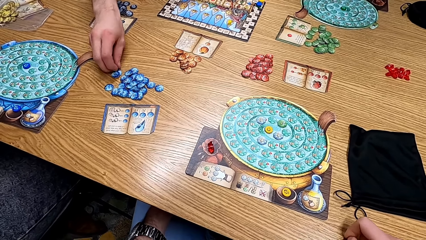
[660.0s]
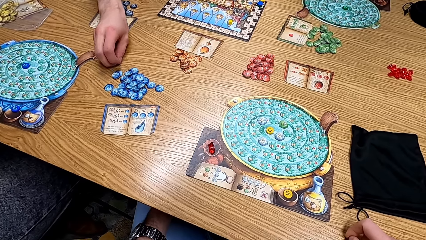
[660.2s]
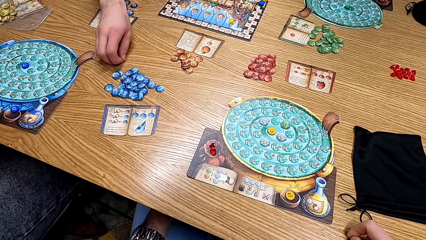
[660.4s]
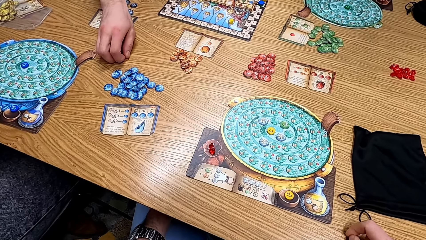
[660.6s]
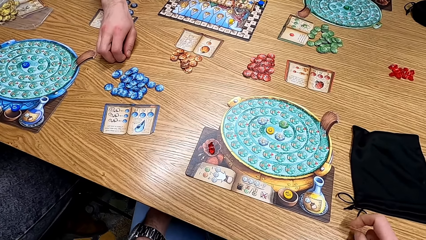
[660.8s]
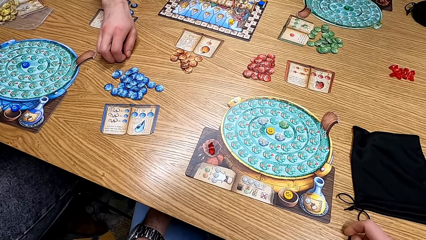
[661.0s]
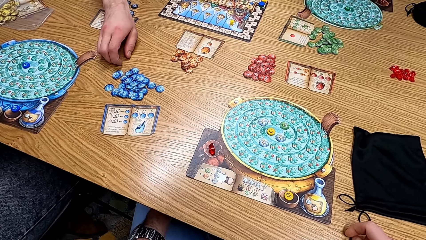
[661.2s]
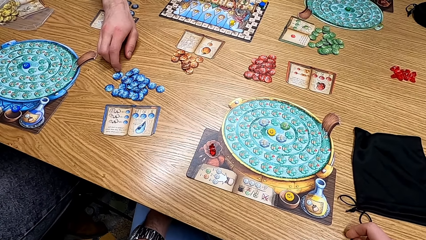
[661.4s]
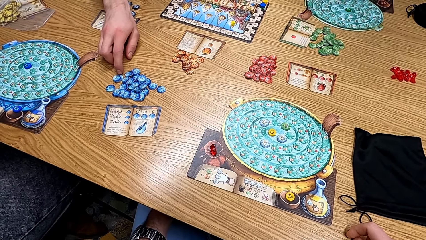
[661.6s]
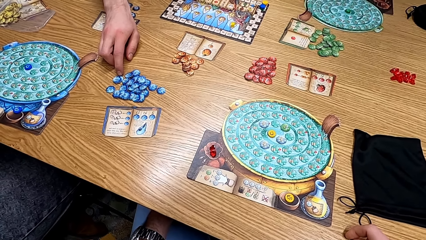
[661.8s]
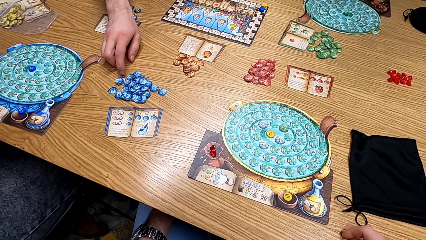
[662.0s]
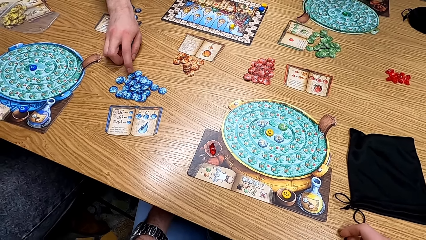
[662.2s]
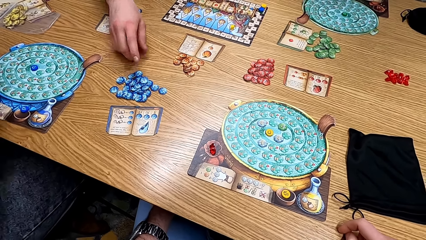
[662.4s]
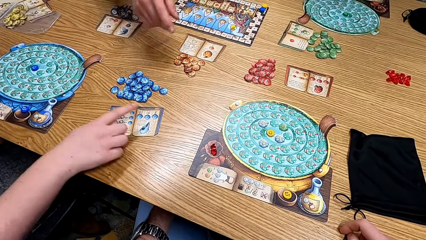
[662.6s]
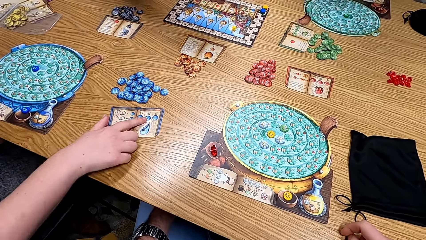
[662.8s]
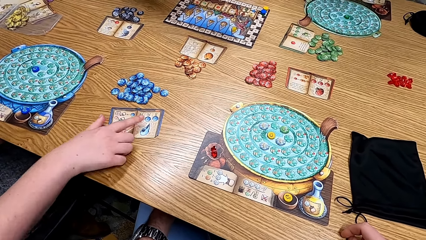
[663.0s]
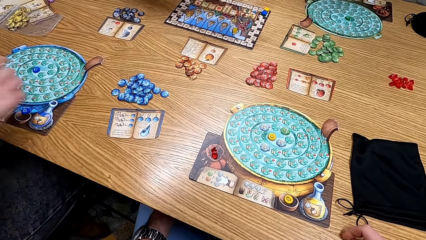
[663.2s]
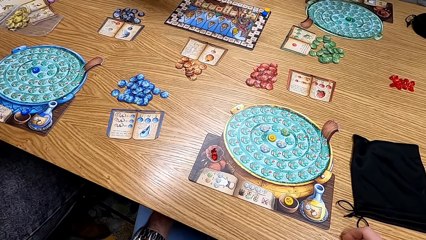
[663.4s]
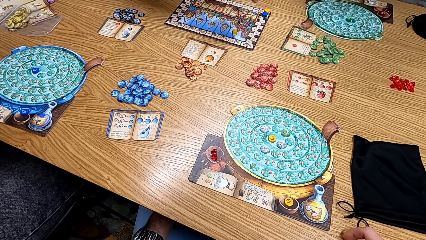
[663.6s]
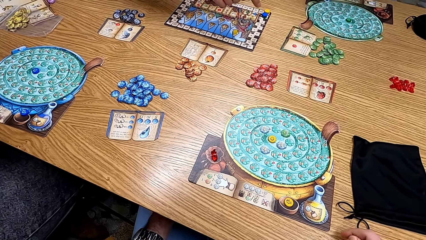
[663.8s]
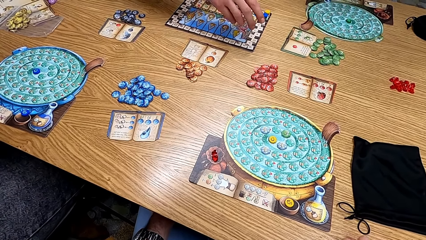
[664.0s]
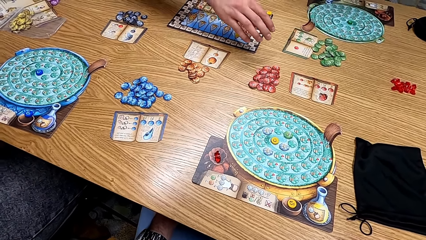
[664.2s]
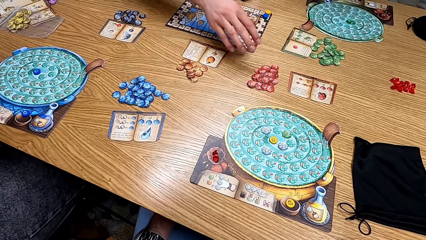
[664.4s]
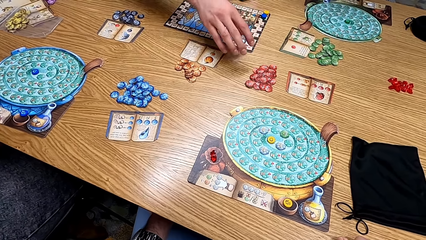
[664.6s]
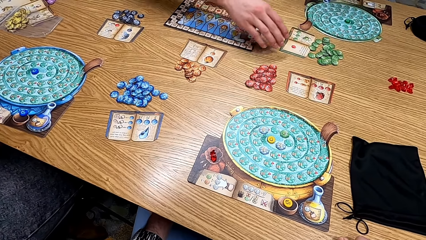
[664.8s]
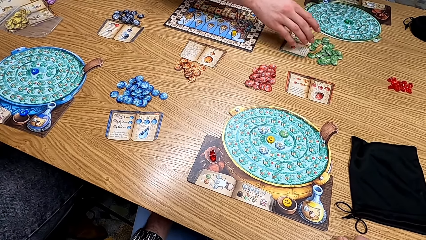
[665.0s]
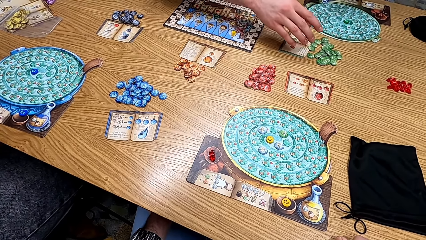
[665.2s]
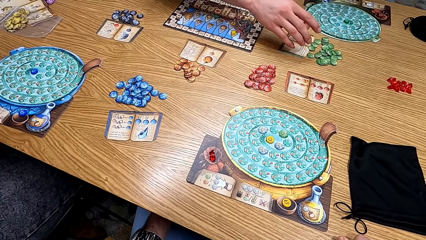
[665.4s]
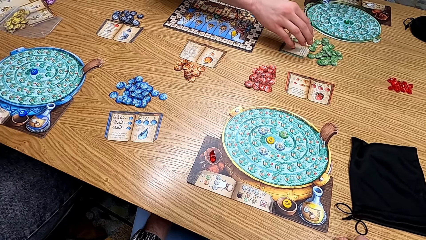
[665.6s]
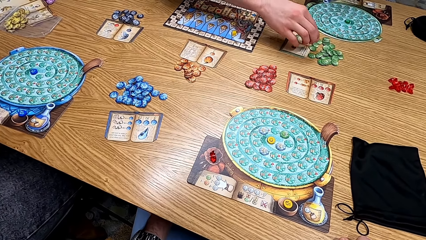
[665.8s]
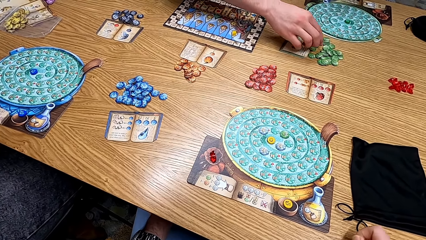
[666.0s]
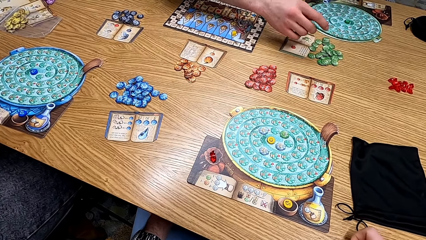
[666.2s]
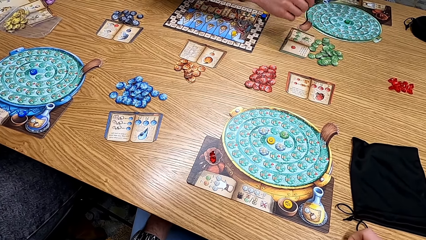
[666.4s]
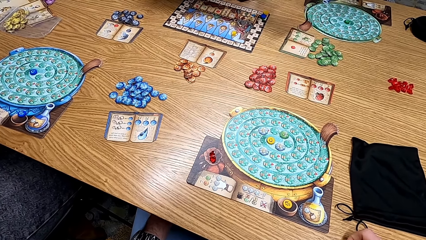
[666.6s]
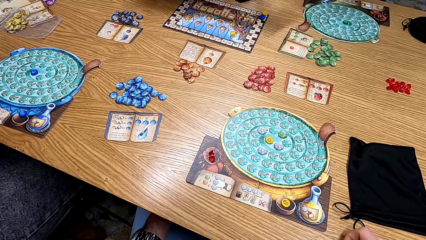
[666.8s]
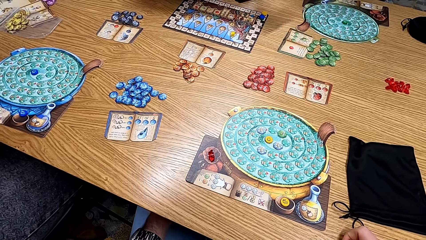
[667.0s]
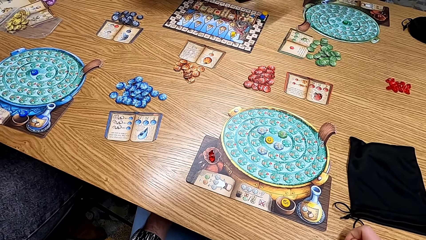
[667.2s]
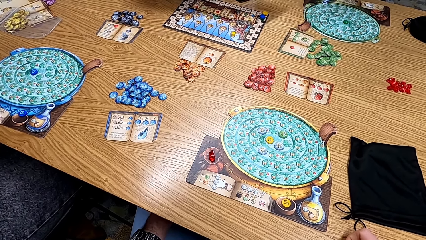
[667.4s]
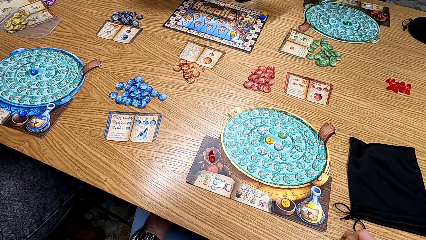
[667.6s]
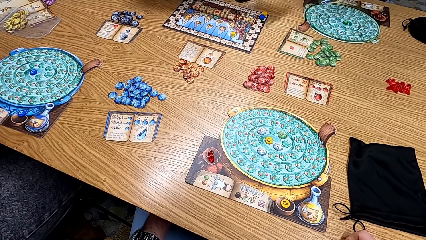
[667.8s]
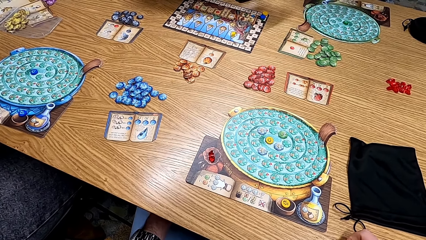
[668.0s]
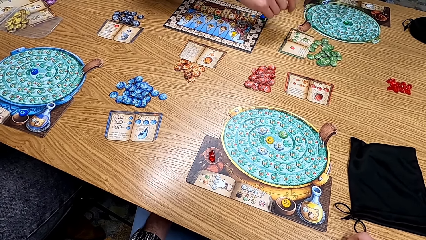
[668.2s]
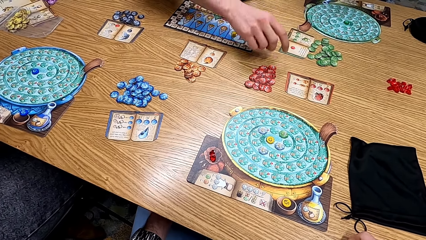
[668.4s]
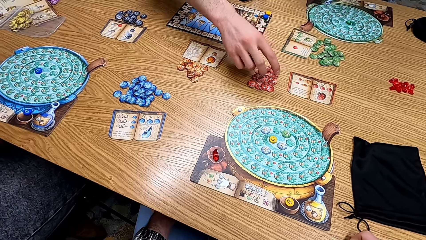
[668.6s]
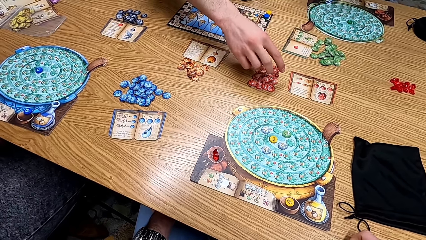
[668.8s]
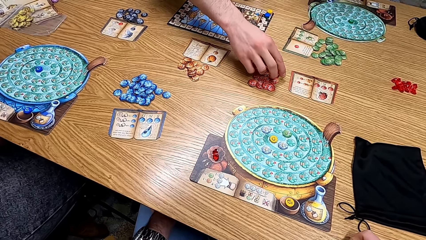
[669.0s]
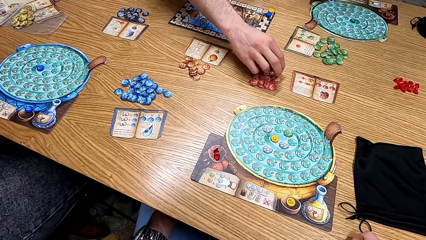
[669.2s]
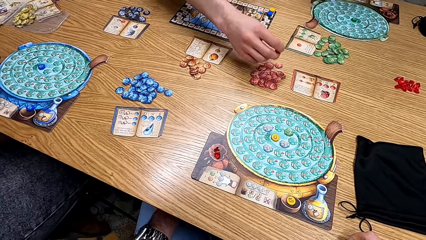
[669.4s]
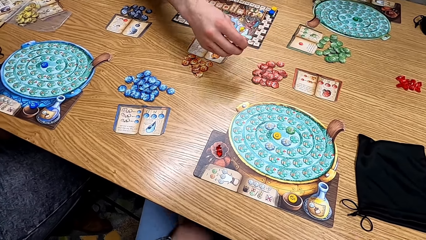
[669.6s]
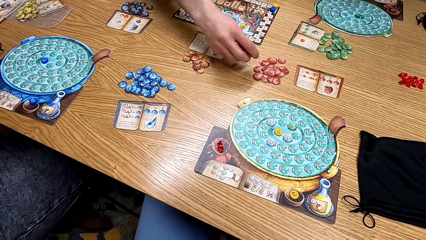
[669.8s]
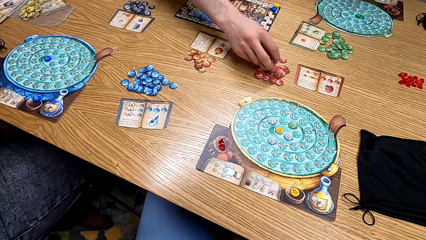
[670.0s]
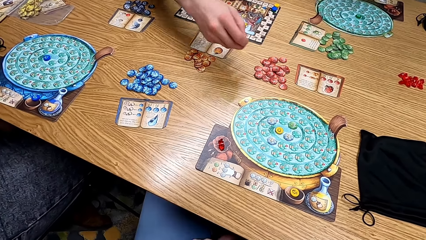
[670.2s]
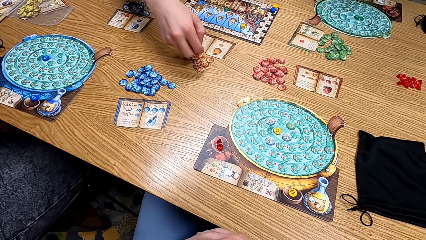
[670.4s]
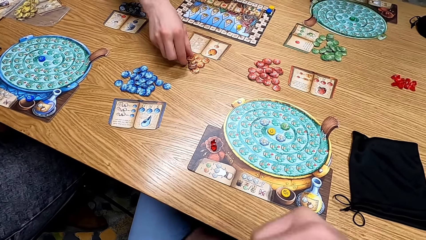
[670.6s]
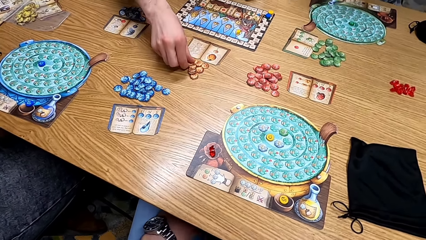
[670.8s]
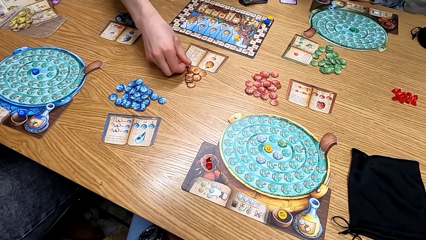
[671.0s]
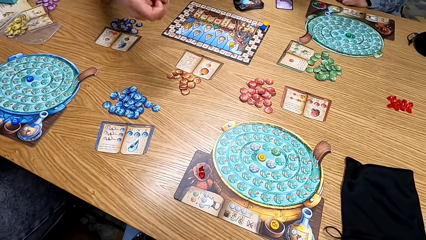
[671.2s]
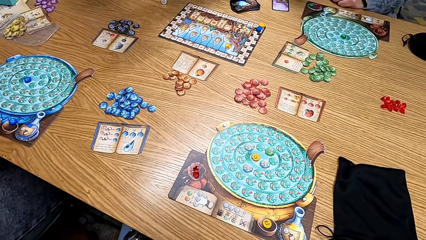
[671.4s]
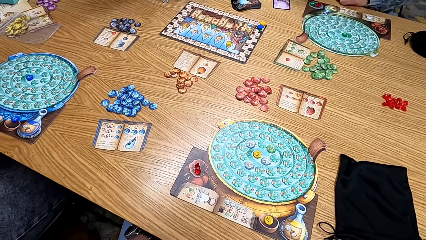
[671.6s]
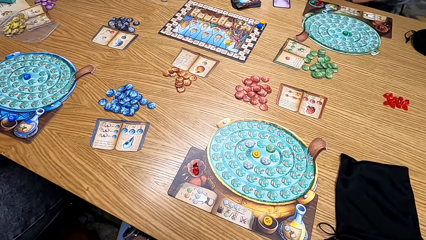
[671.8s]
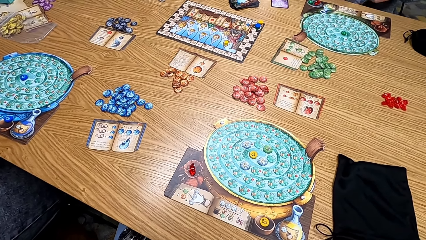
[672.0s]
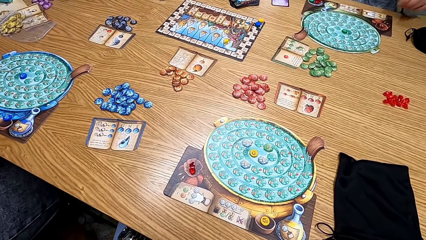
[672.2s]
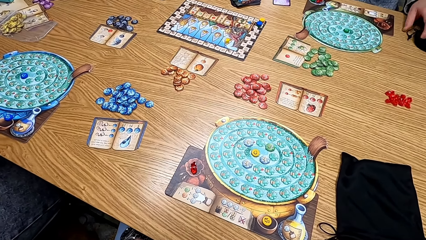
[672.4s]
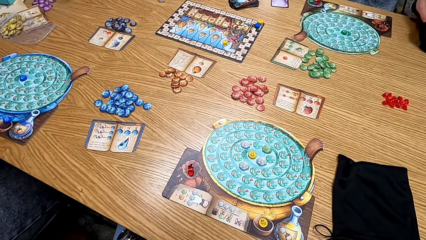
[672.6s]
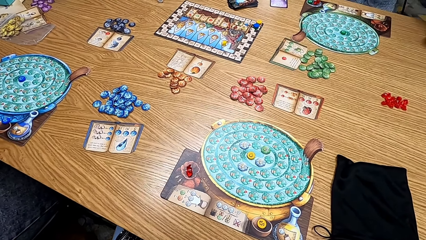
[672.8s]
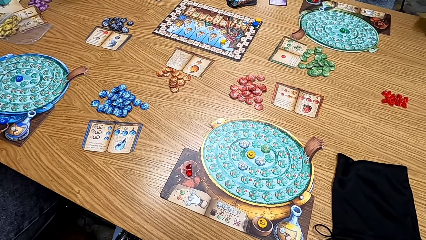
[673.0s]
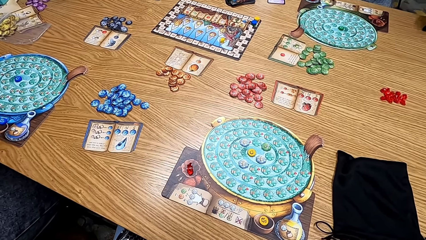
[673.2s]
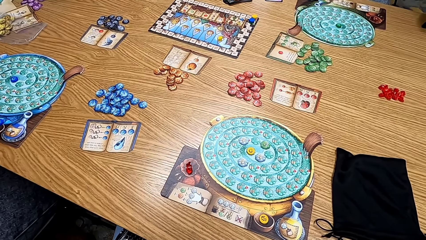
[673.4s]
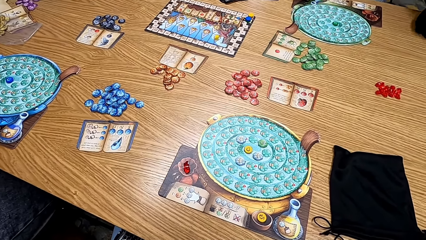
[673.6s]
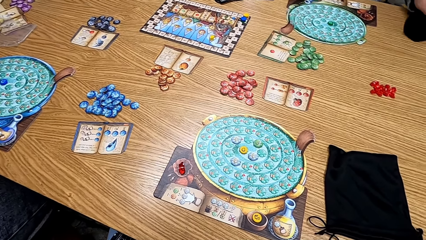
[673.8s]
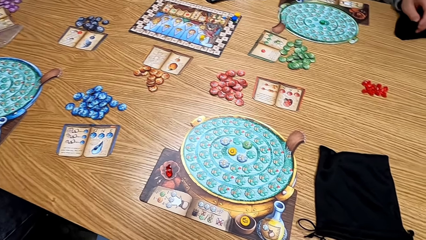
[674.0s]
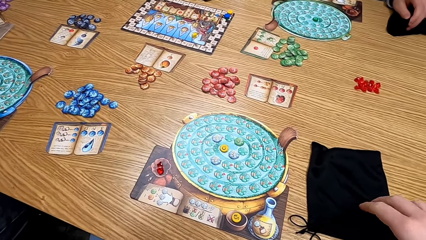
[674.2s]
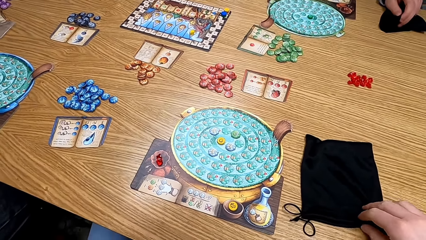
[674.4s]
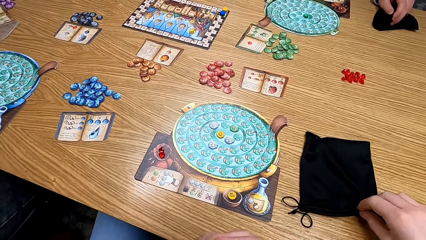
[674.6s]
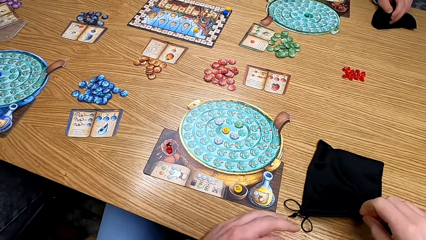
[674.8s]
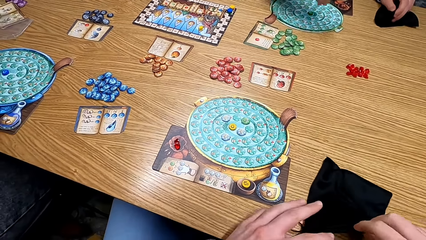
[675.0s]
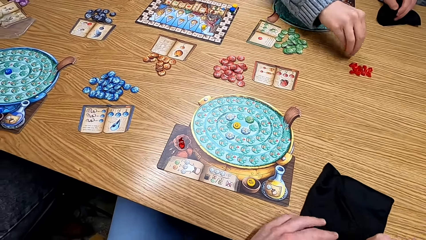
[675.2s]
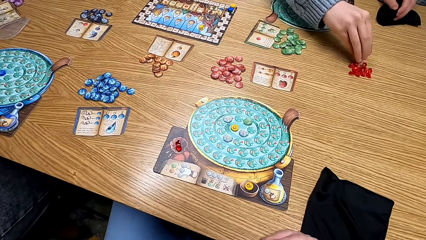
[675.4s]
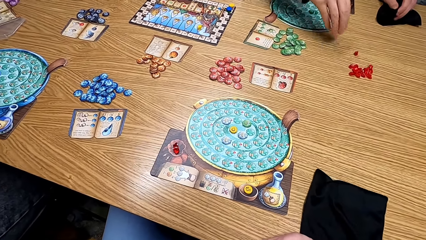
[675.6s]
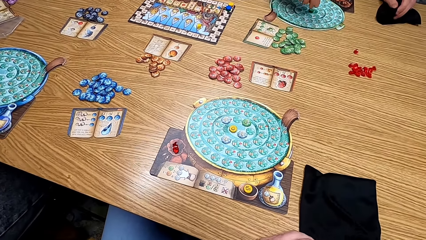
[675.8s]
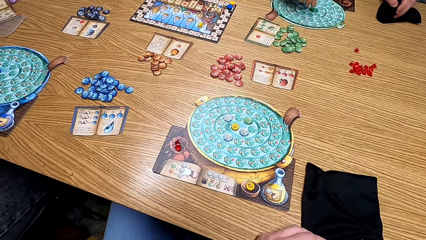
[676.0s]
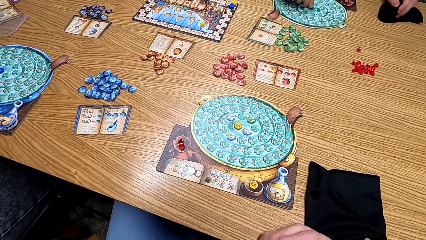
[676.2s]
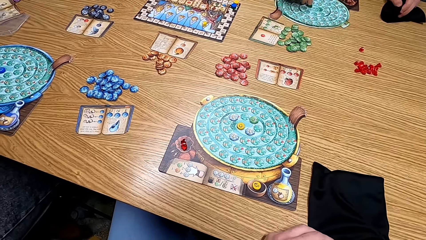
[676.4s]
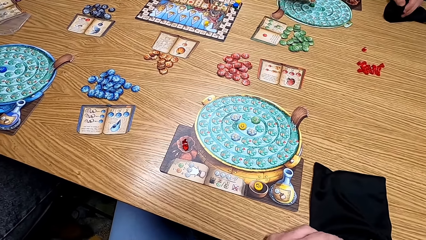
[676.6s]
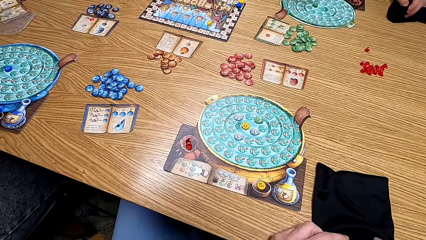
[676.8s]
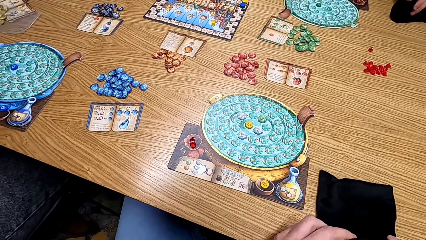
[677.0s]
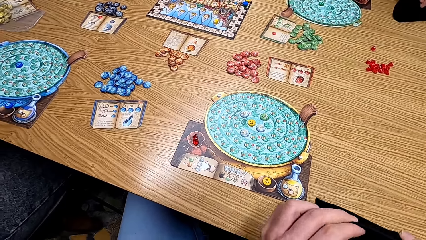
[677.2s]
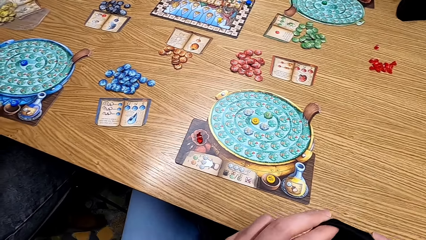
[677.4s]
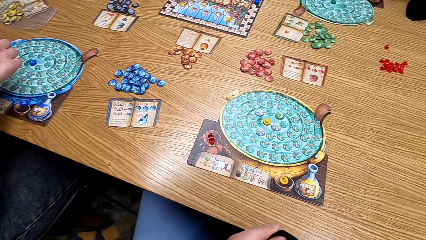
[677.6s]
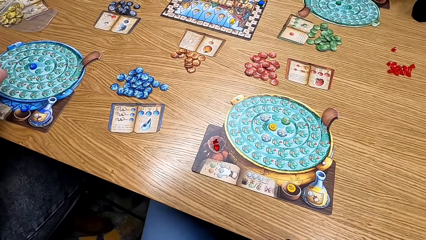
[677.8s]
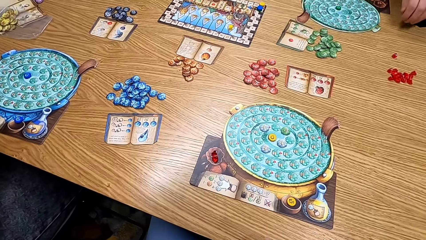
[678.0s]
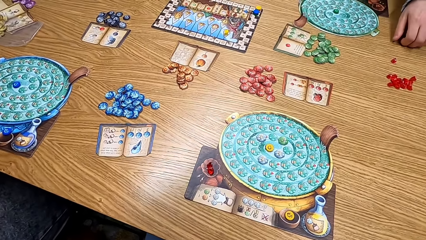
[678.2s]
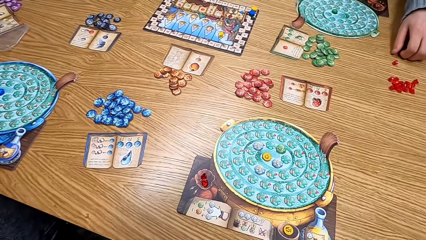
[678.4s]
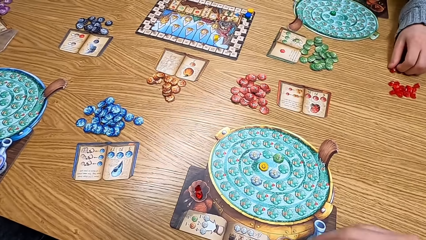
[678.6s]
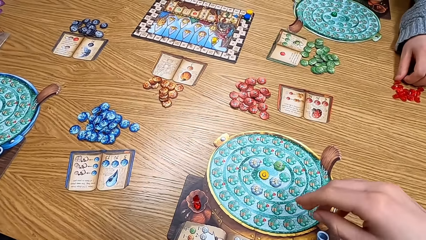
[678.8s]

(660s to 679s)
A woman points at the cards on the table. A man picks the cards on the table. The camera wearer looks at the cards on the table. The man picks the cards on the table. He picks them again. Another man picks up the black bag. The camera wearer picks up the black bag. The other man puts the dice on the table. A lady plays the game board. The camera wearer looks at the table.
